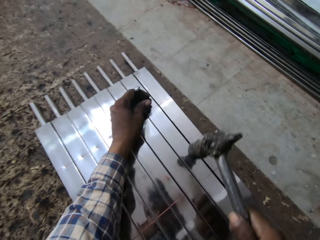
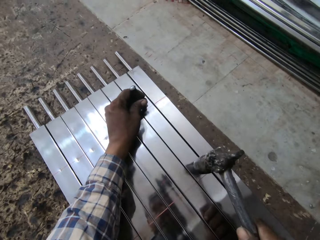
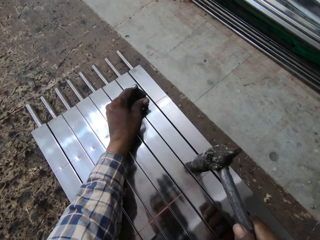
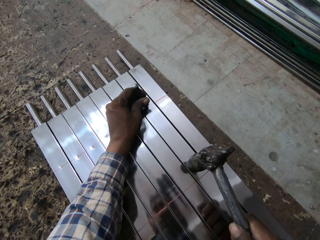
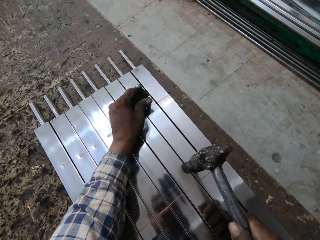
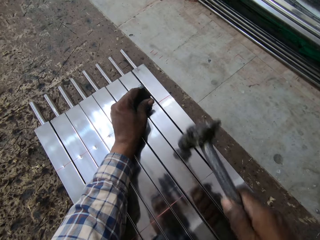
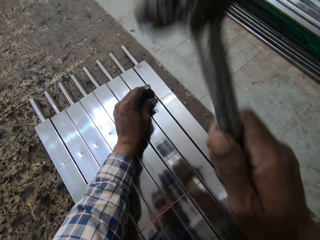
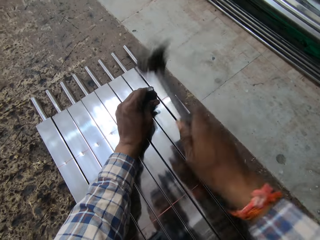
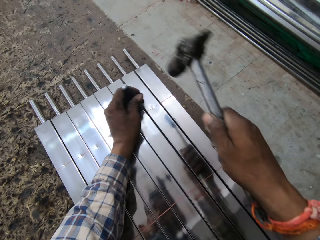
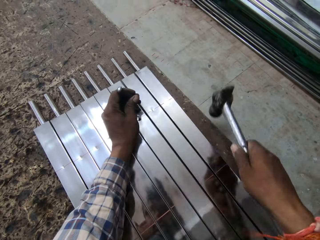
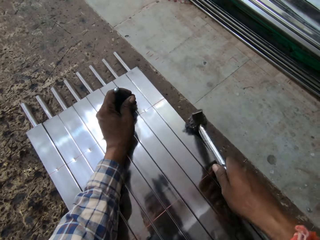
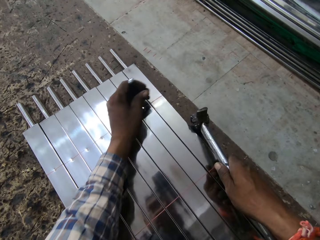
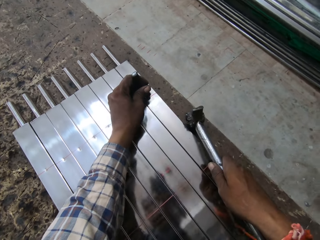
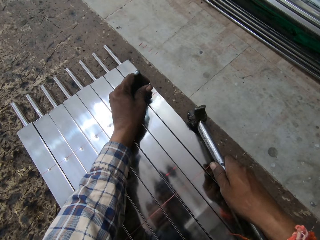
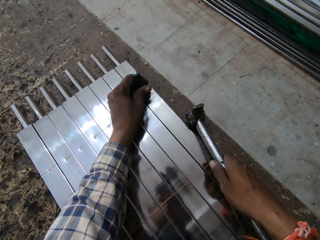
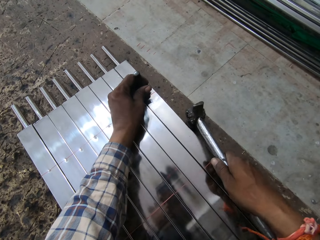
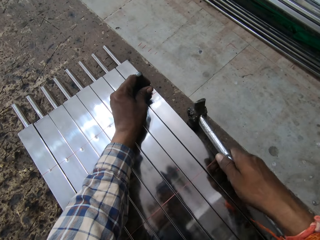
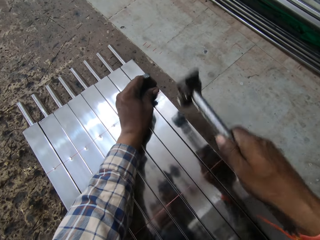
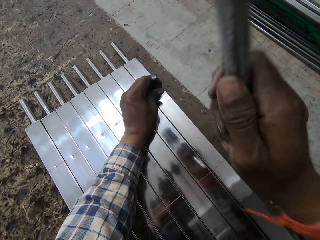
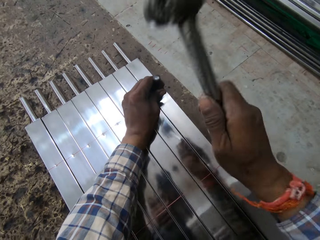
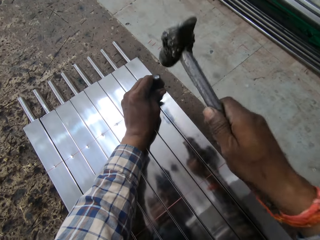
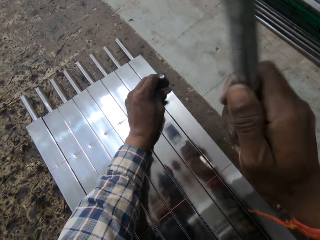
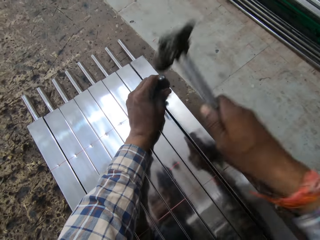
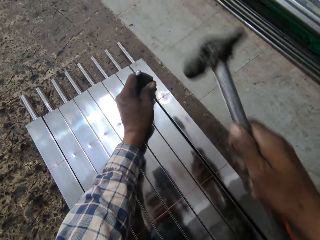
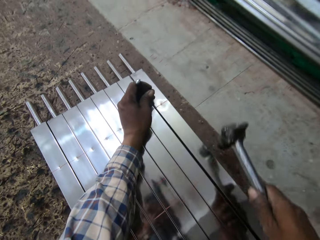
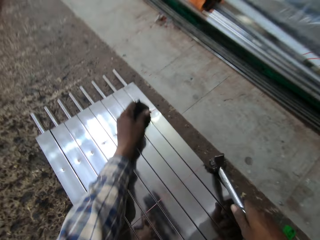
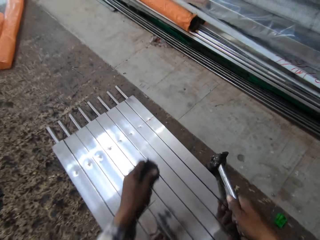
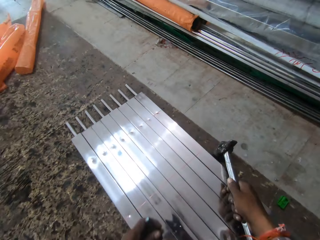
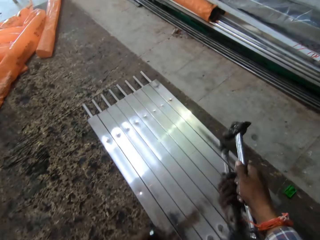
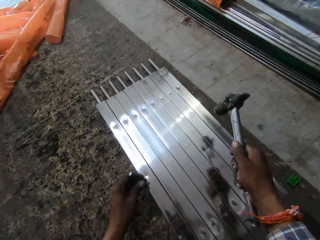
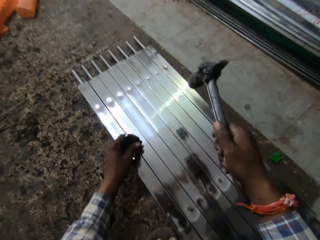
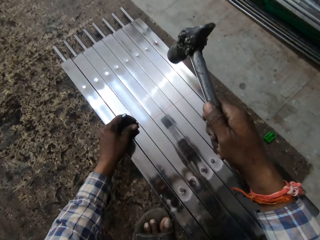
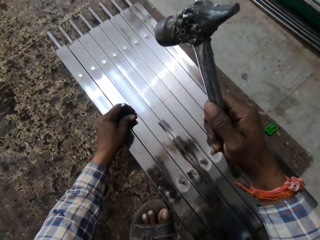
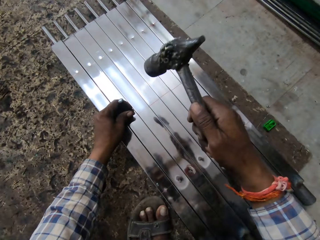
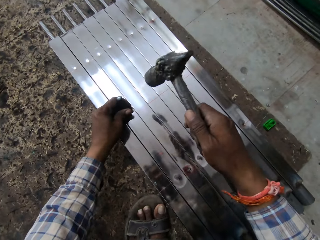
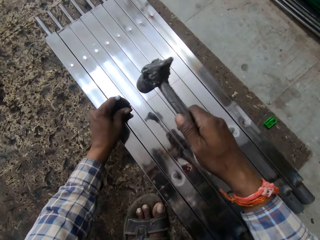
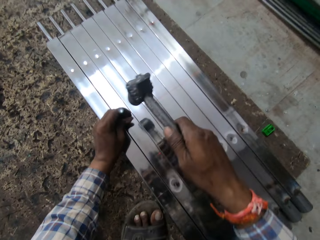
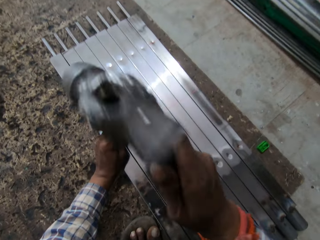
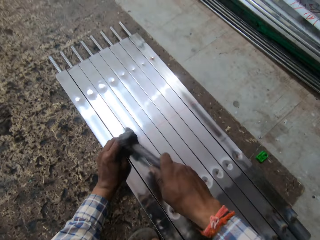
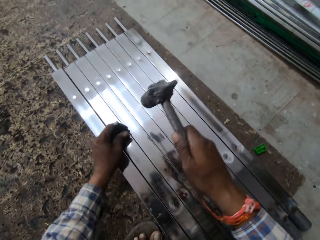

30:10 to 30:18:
The camera wearer moves the bolt onto the next stainless steel baluster's surface. They hit the bolt on the stainless steel baluster's surface with the hammer. They hit the stainless steel balusters with the hammer. They move the bolt onto the next stainless steel baluster's surface. They hit the stainless steel balusters with the hammer. They place the bolt on the stainless steel baluster's surface. They hit the stainless steel balusters with the hammer.

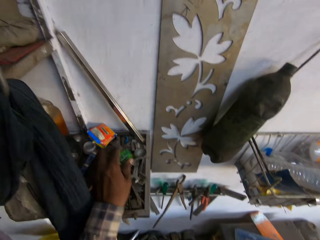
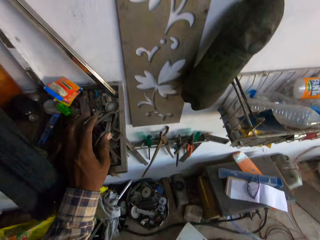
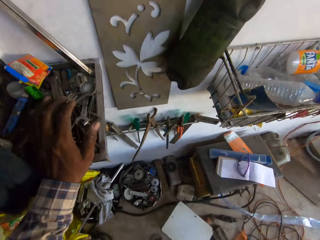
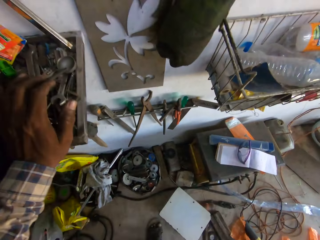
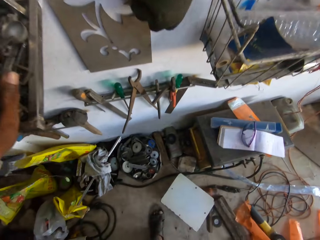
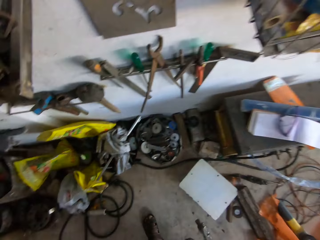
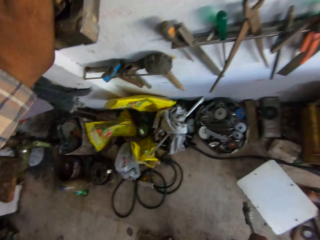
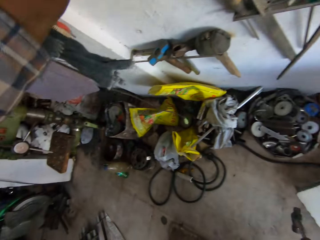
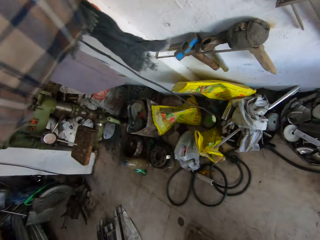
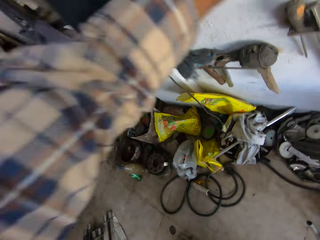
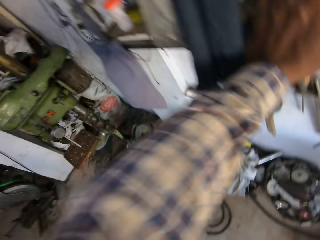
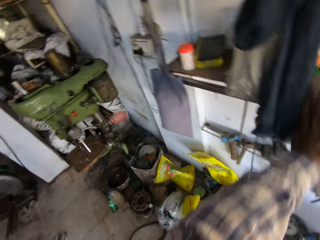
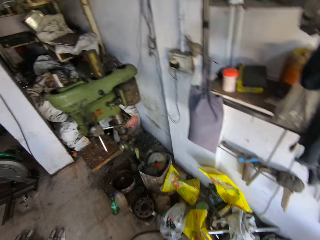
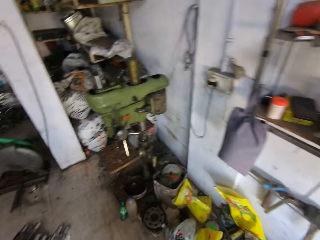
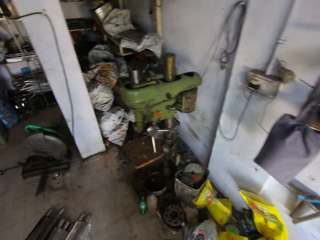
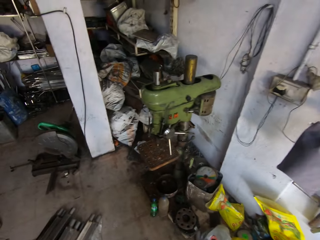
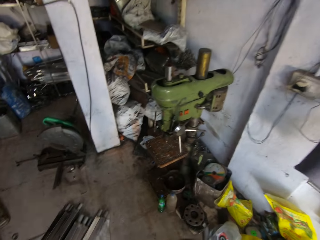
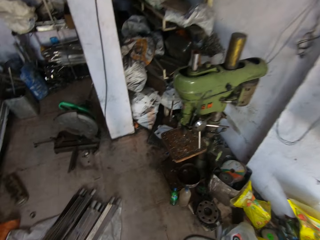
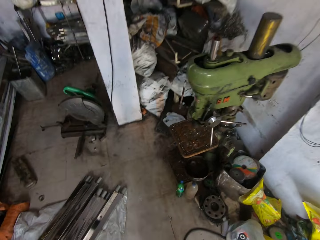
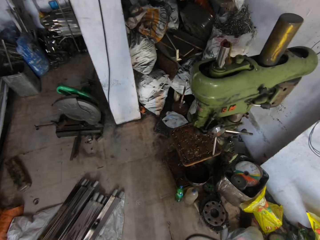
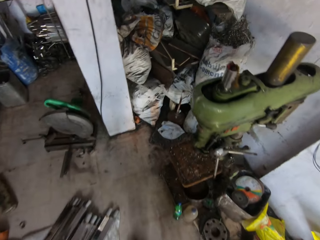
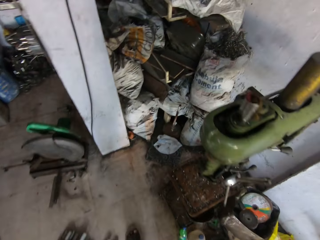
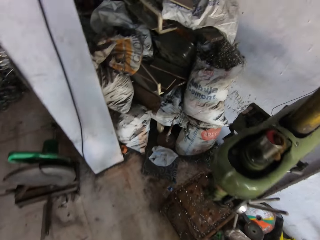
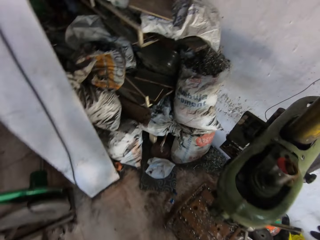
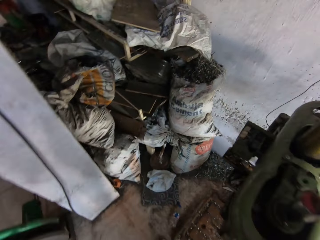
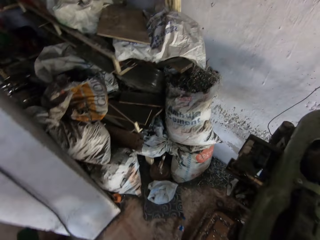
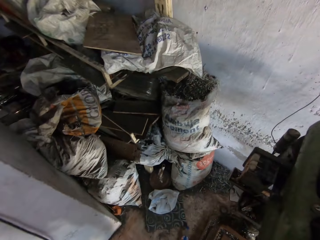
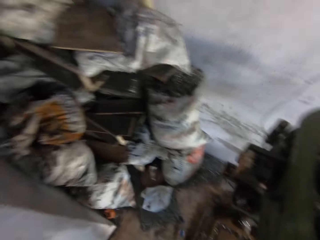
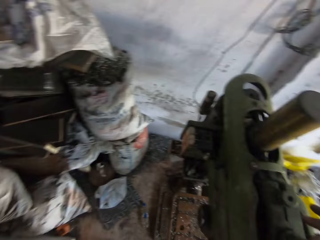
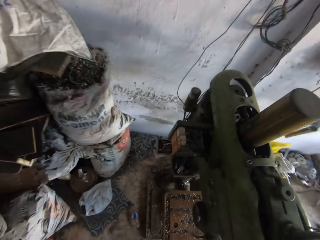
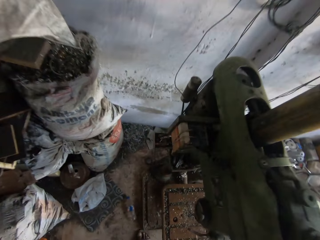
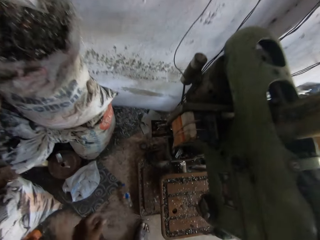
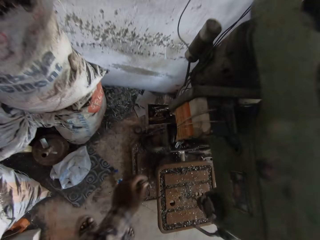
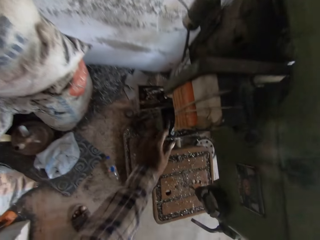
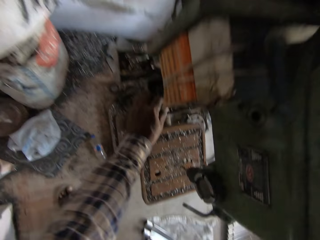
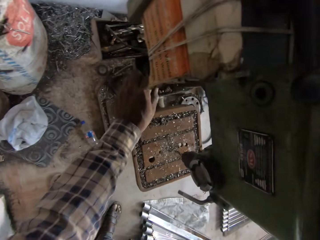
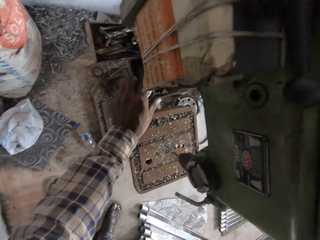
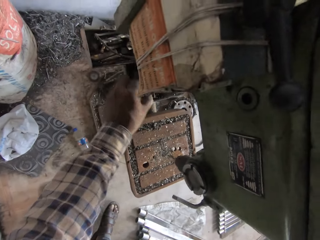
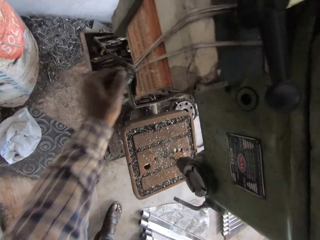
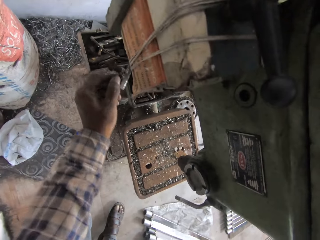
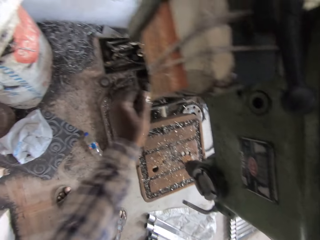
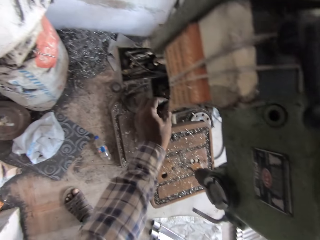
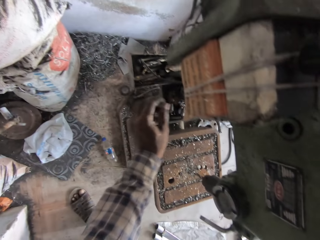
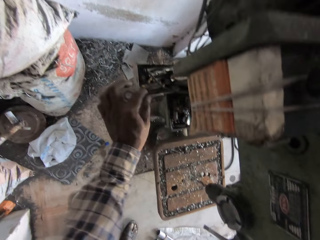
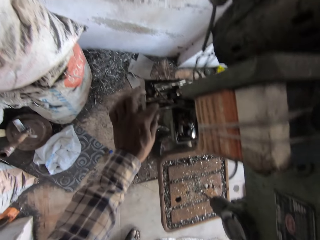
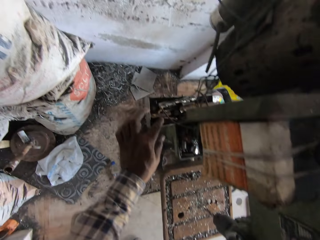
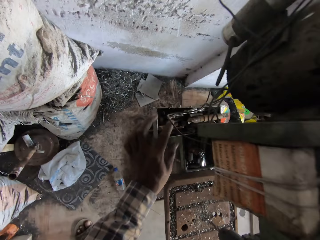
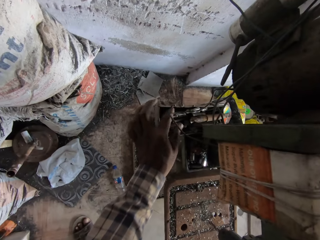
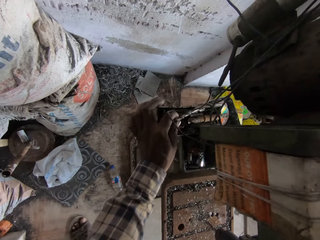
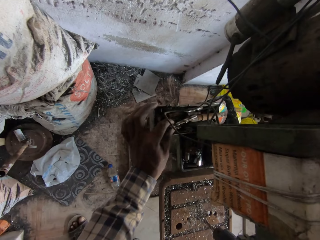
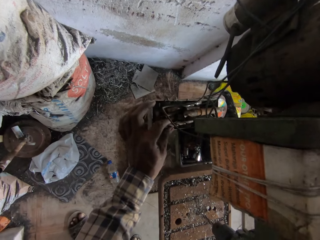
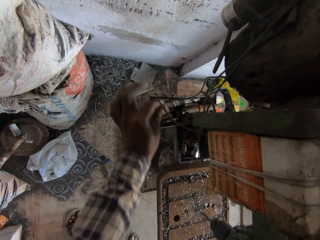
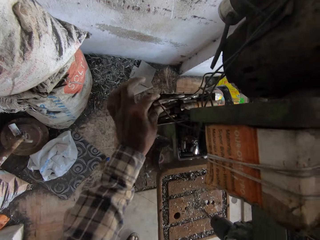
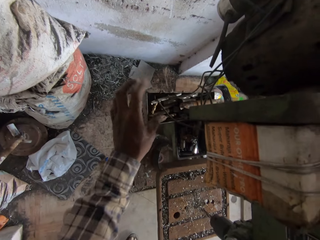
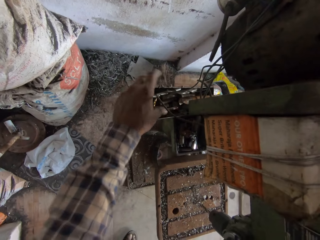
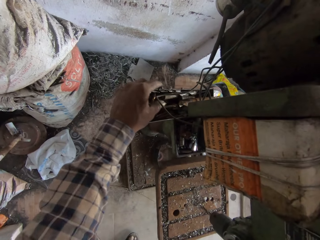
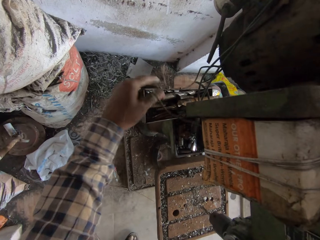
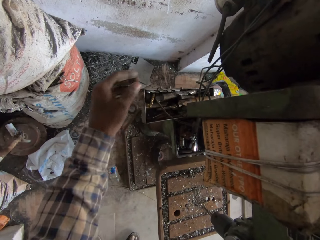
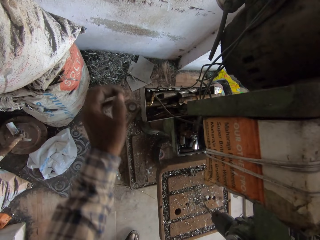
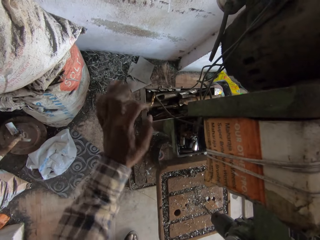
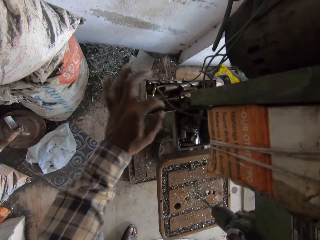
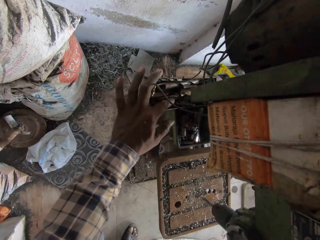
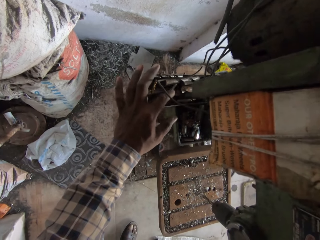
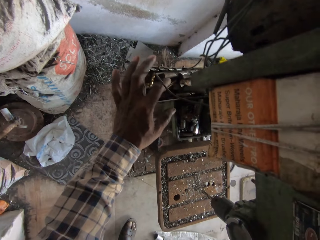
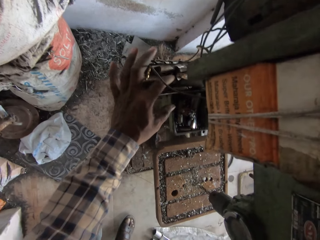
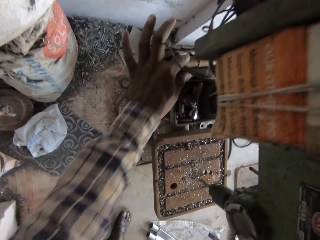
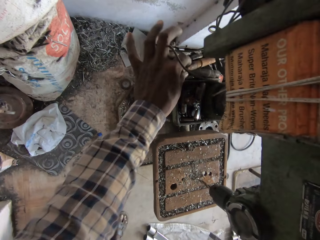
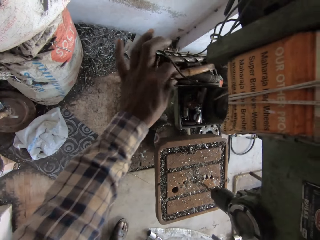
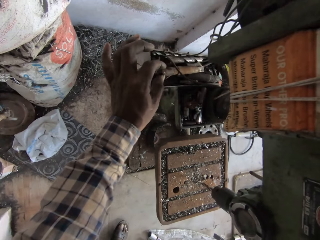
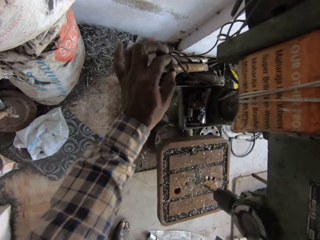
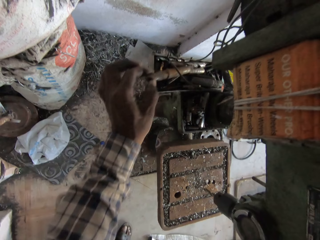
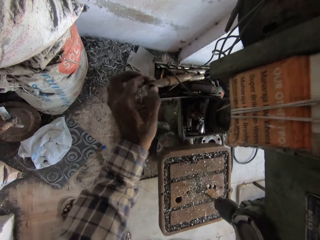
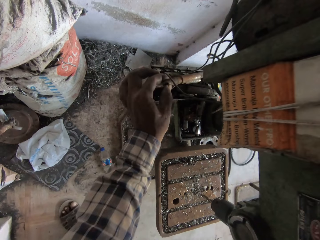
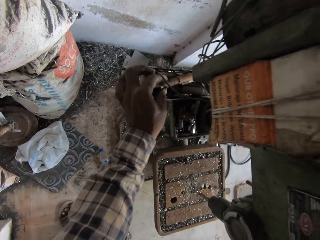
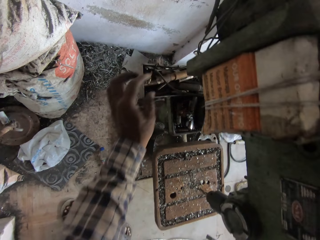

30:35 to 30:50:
The camera wearer places his left hand on the shelf. He bends towards the floor. He stands up. He walks towards the metal drilling machine. He searches the parts of the metal drilling machine. He touches the drilling machine.
